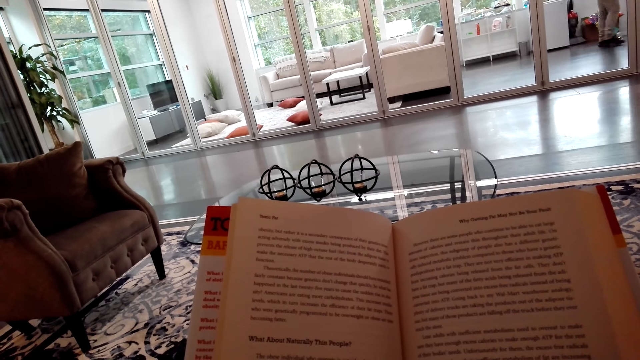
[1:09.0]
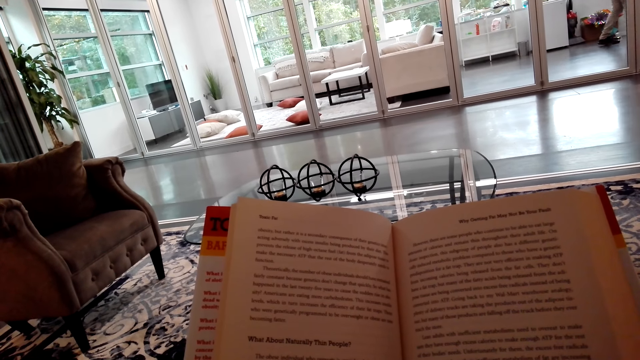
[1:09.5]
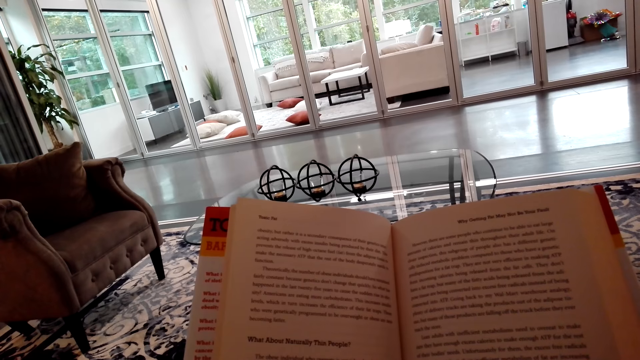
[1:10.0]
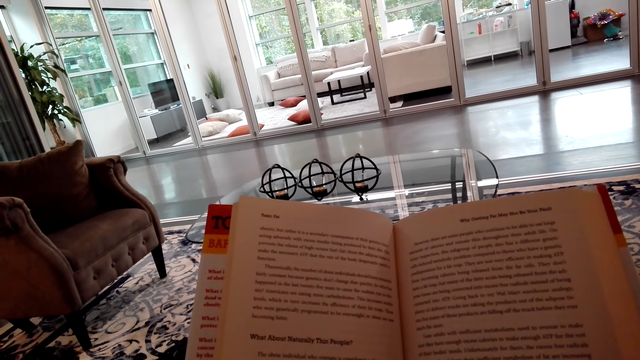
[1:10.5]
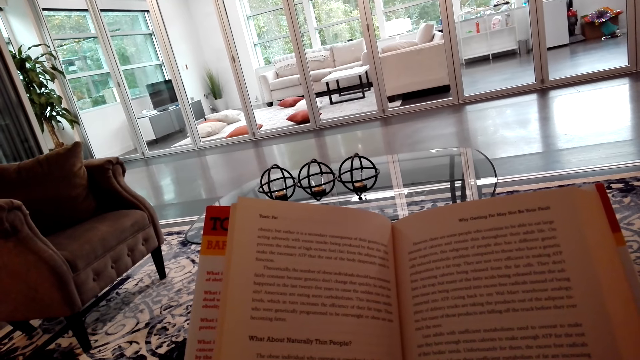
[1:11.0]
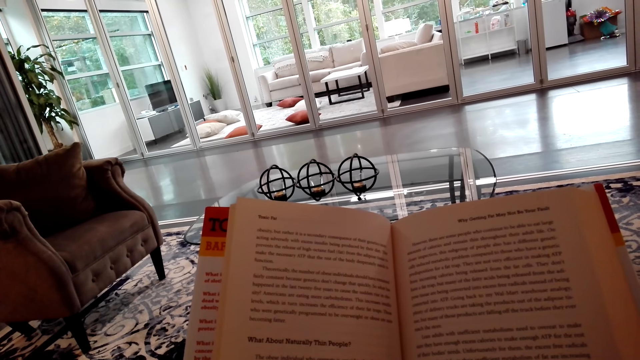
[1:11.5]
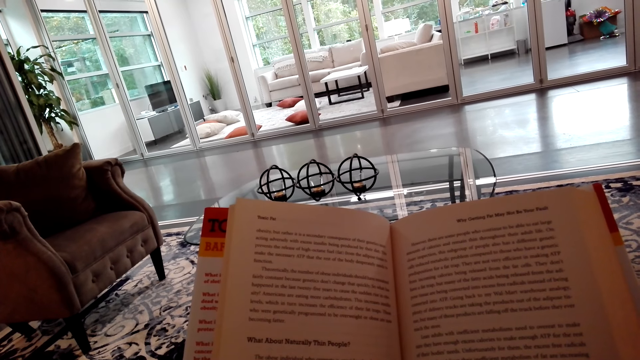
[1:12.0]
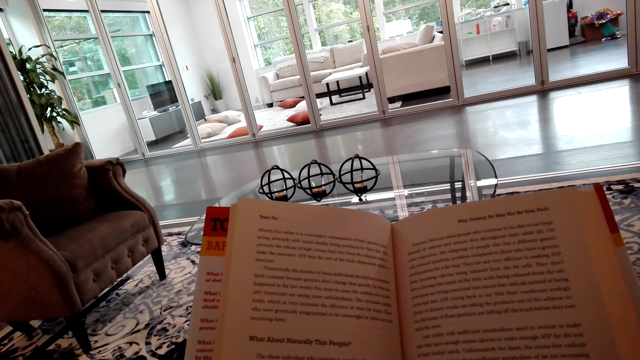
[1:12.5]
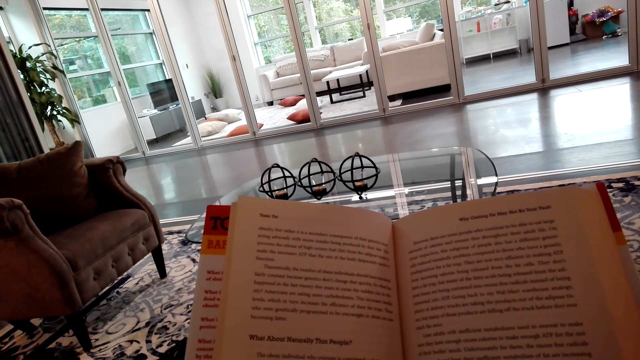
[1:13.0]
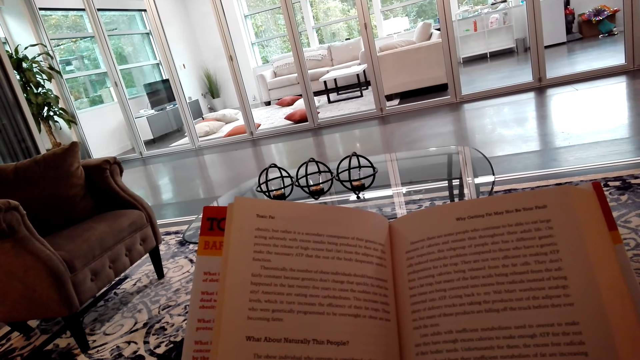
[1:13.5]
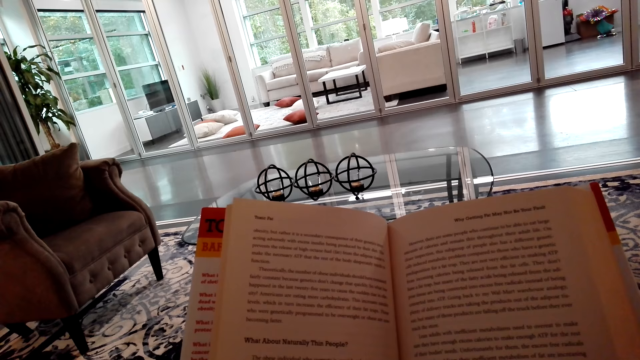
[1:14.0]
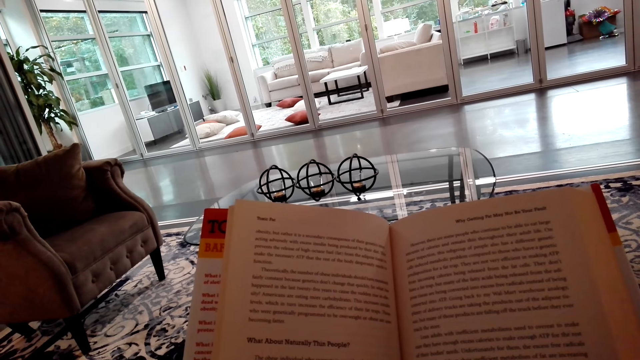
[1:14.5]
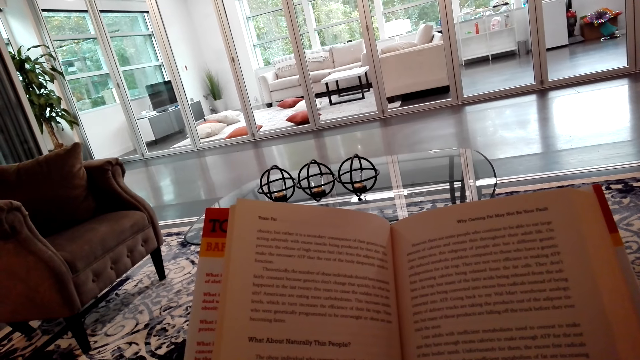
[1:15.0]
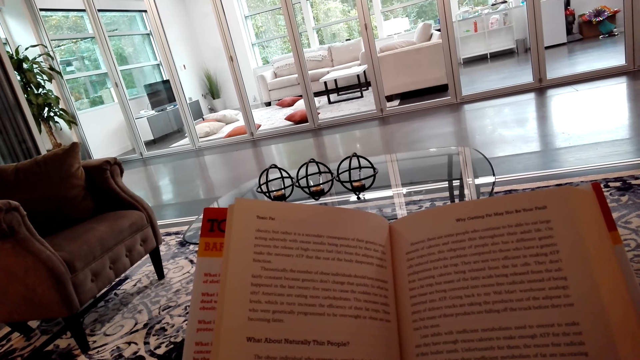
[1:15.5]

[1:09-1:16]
The camera wearer reads a story book on the floor.

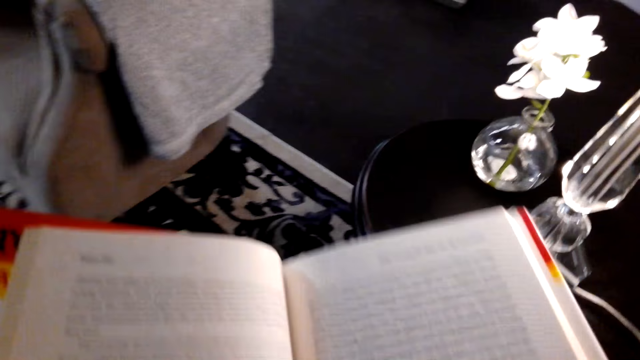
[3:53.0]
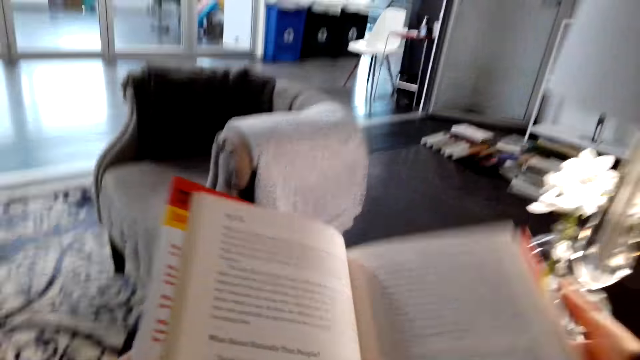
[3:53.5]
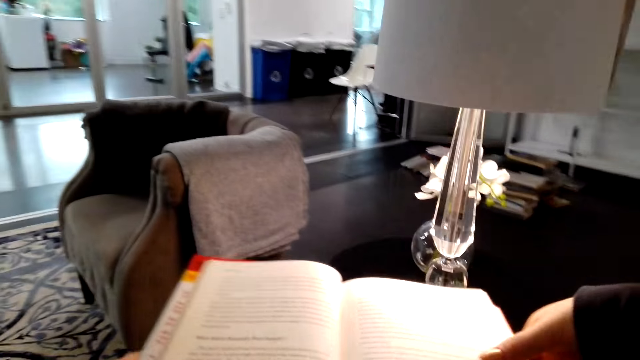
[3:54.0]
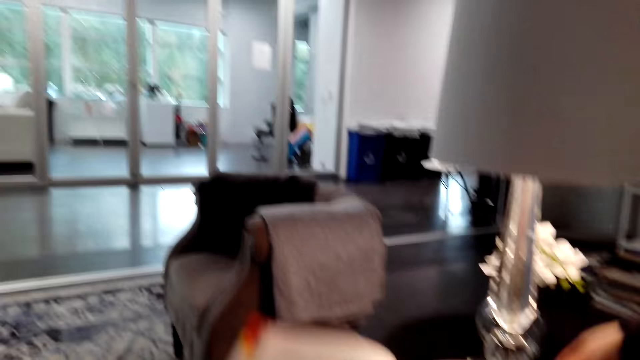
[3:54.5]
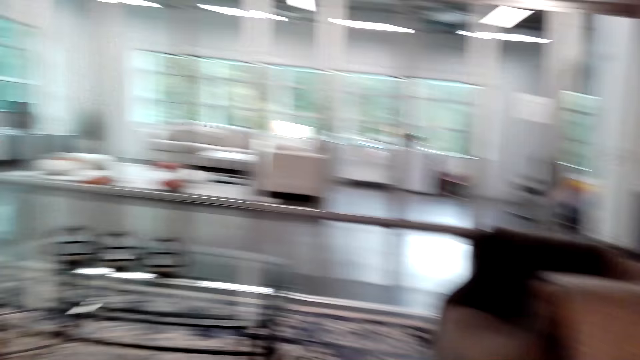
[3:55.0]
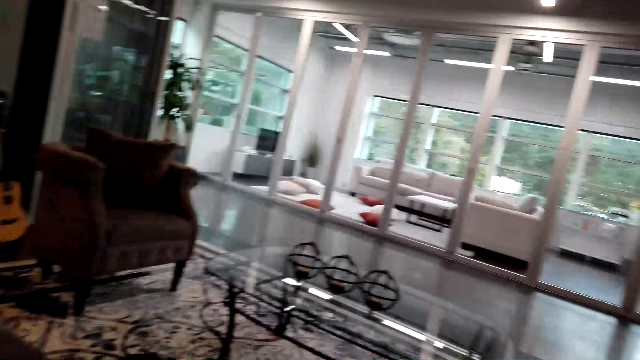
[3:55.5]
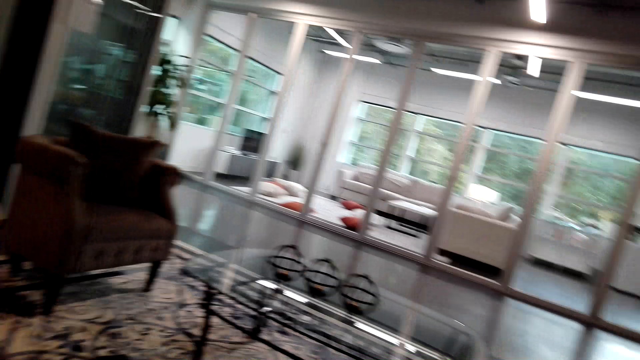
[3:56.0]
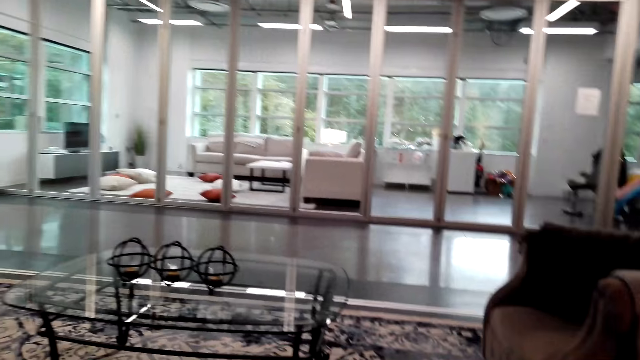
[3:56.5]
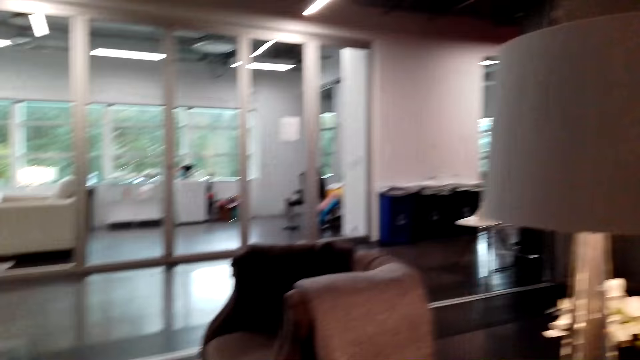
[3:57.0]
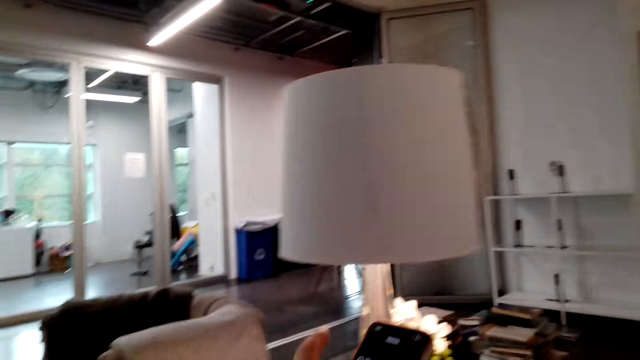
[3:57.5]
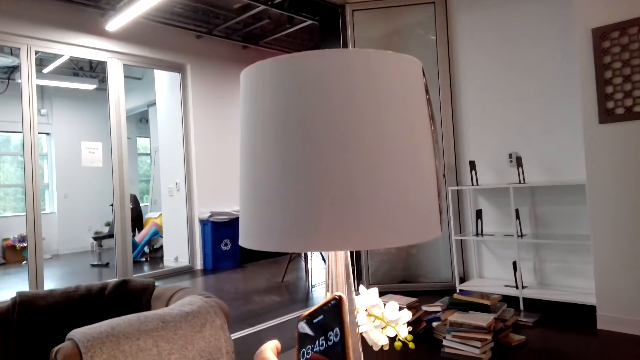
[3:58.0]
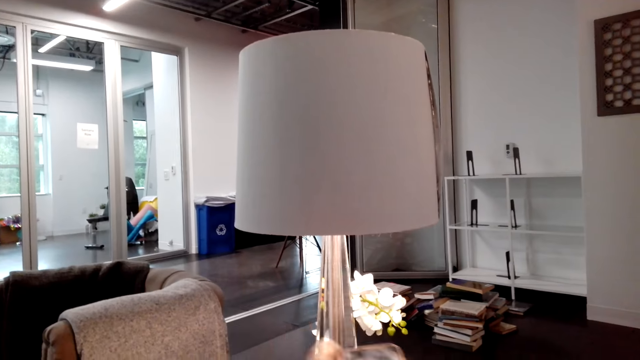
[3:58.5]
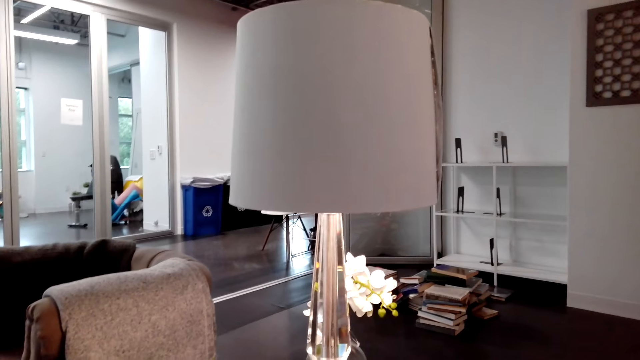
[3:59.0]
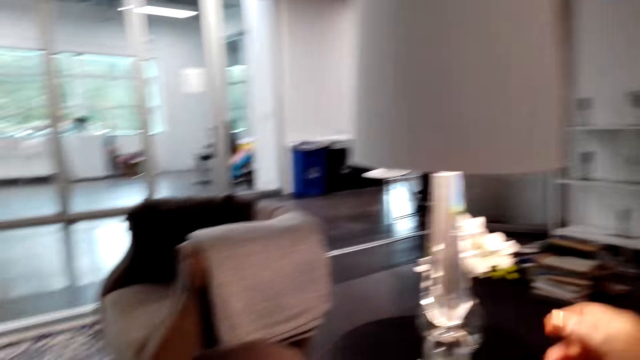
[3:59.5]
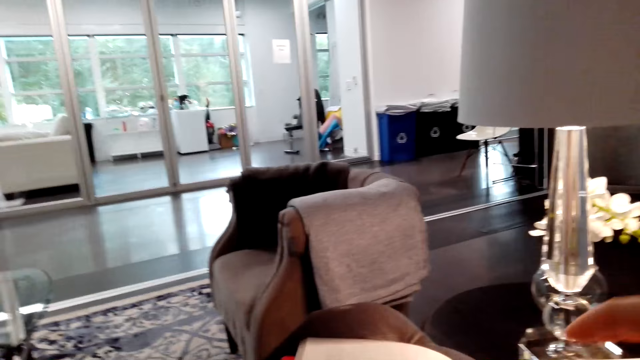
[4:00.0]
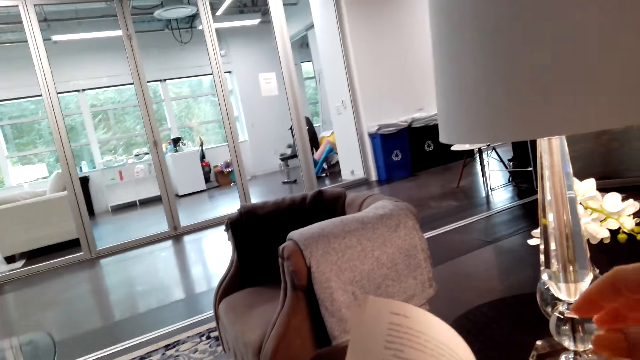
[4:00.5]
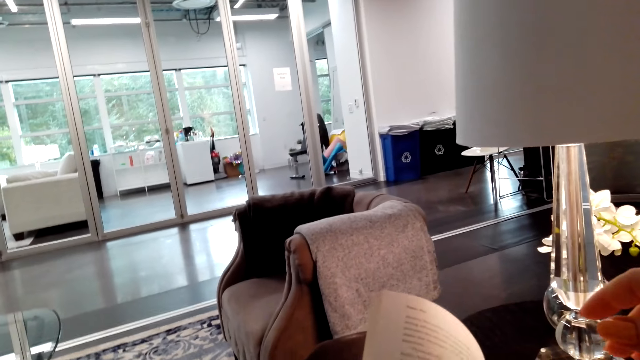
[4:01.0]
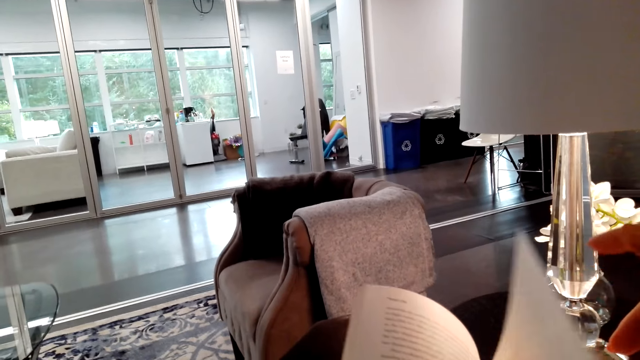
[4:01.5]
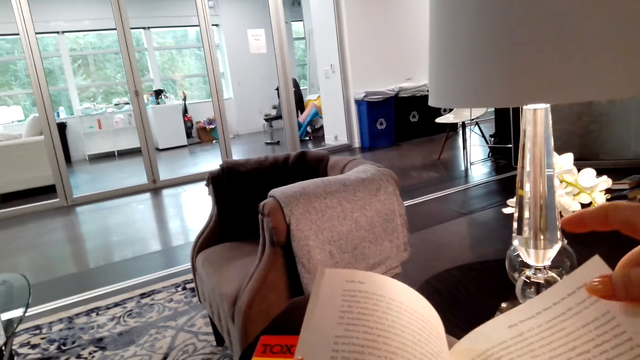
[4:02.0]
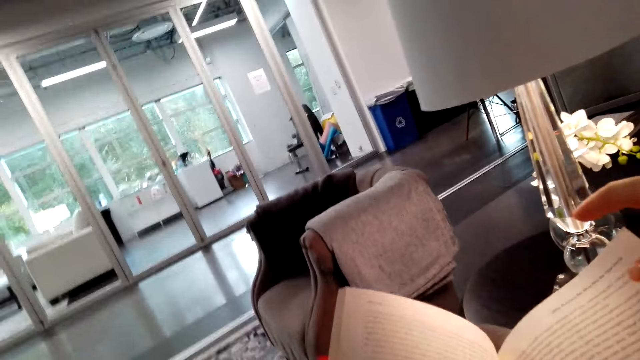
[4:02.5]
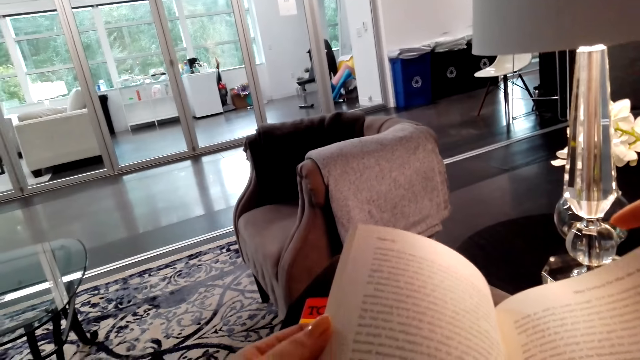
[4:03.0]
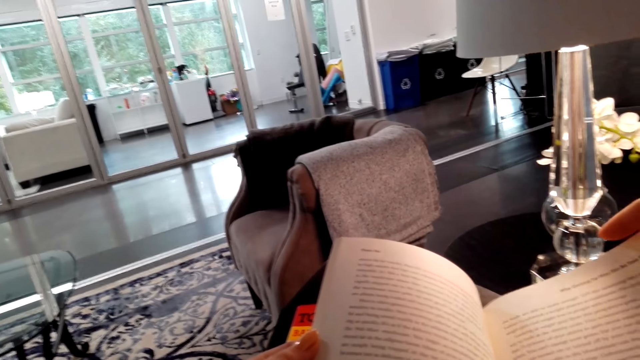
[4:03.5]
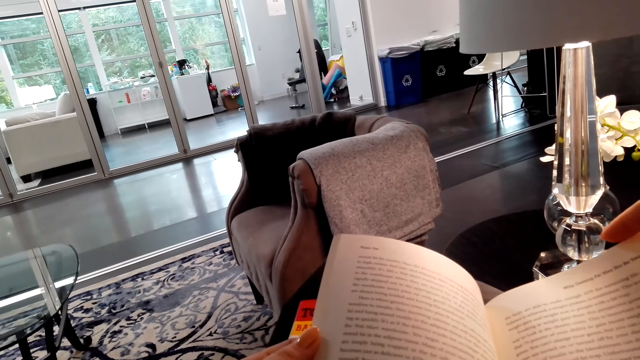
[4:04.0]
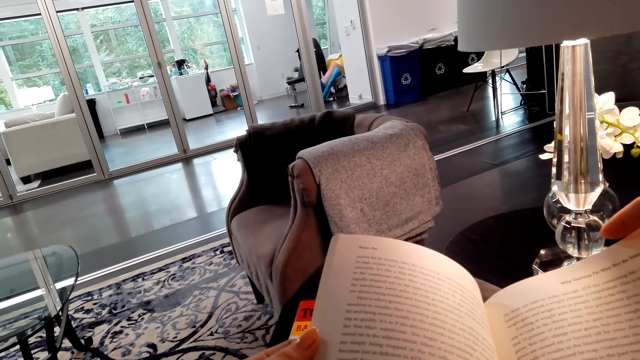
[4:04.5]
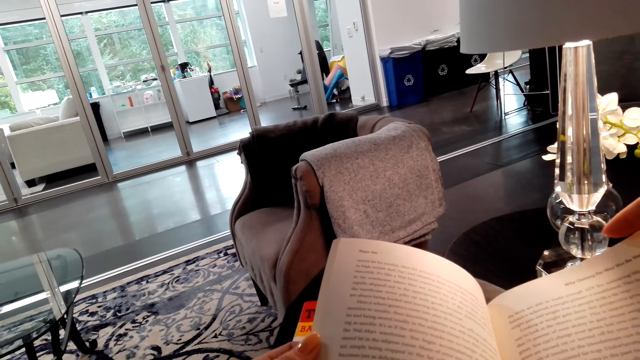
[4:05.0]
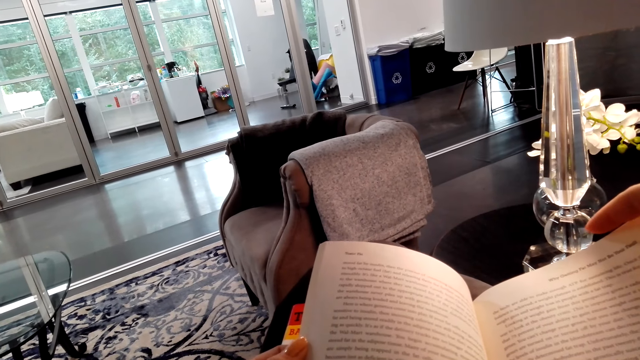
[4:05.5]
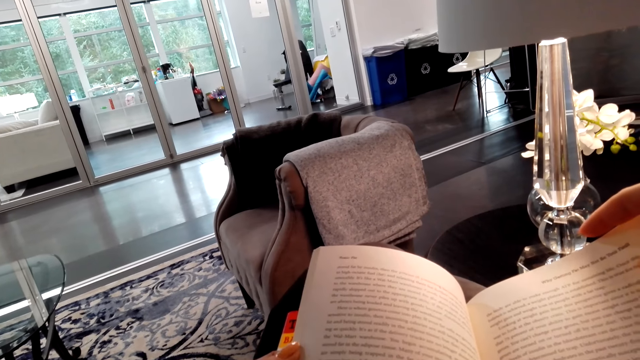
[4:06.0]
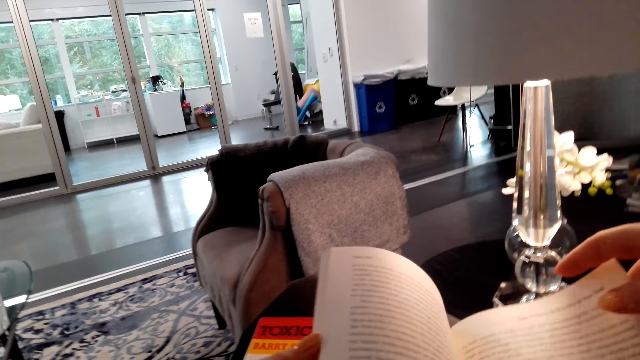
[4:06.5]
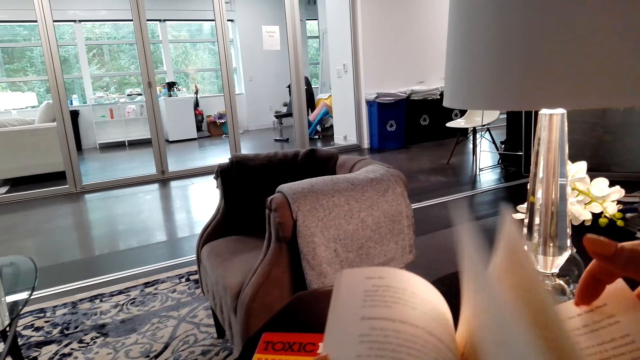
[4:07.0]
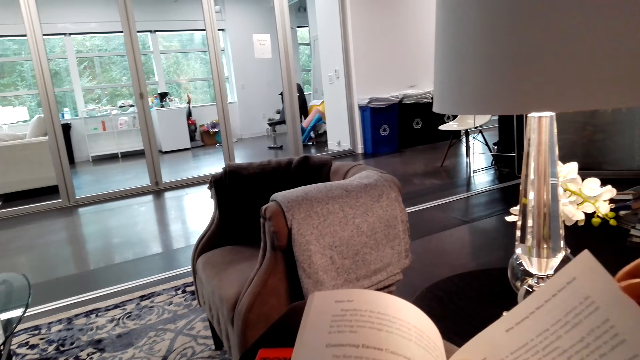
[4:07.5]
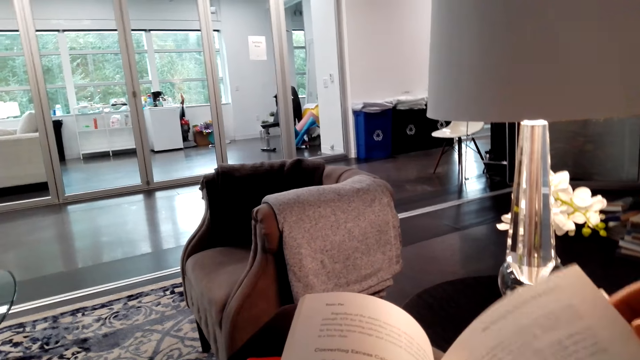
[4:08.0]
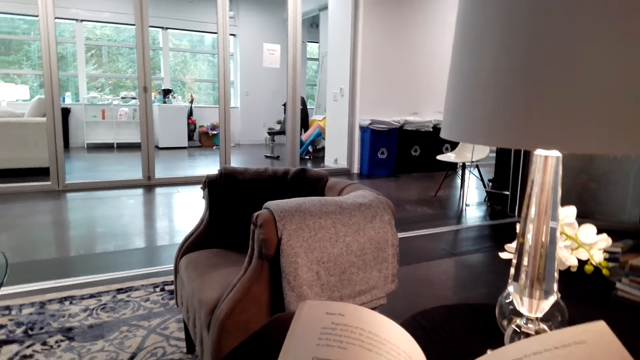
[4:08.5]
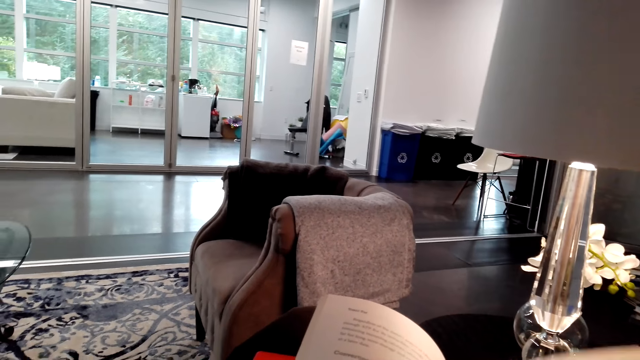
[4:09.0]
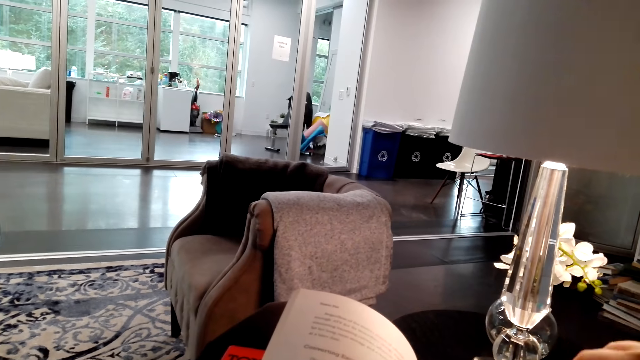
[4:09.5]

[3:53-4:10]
The camera wearer puts the story book on the table. He looks around the room. He holds his phone with his hands. He touches the phone. He opens the story book with his hands. He turns the book pages.
